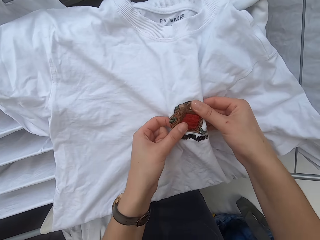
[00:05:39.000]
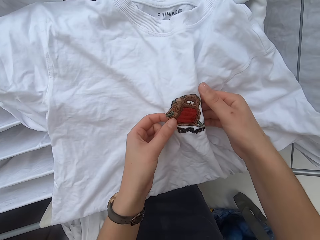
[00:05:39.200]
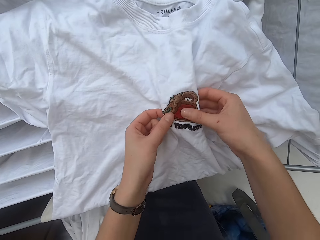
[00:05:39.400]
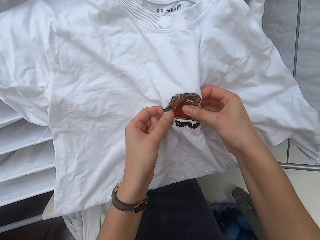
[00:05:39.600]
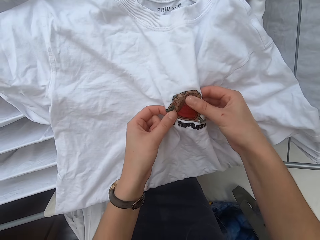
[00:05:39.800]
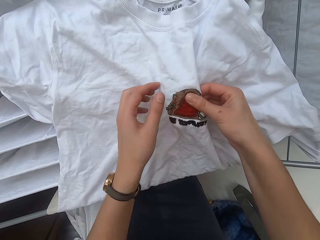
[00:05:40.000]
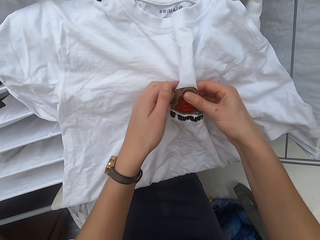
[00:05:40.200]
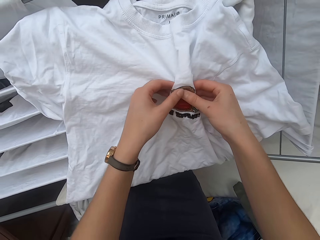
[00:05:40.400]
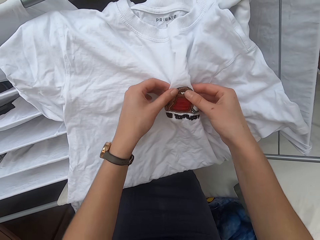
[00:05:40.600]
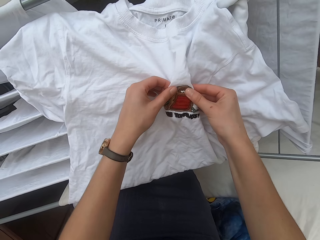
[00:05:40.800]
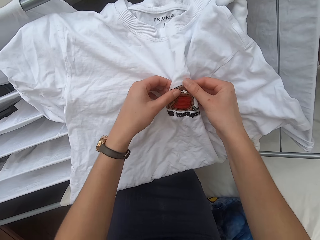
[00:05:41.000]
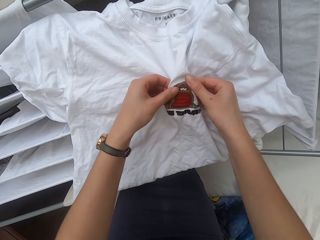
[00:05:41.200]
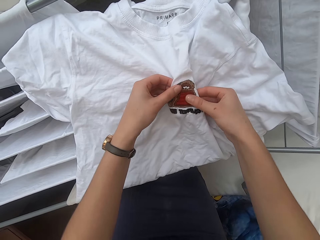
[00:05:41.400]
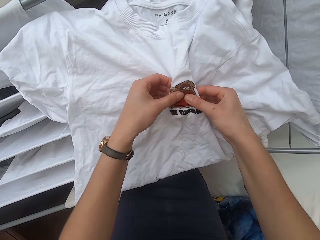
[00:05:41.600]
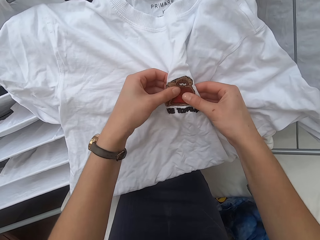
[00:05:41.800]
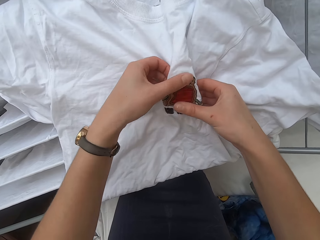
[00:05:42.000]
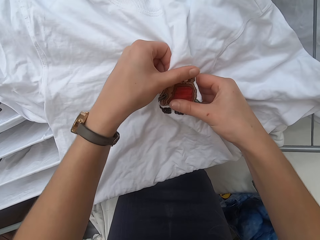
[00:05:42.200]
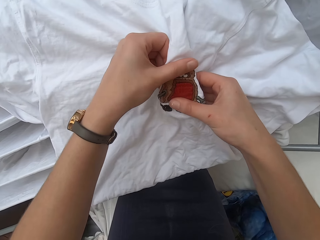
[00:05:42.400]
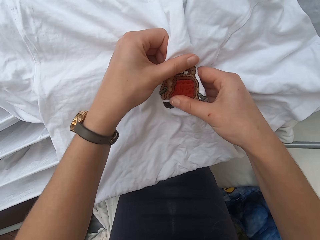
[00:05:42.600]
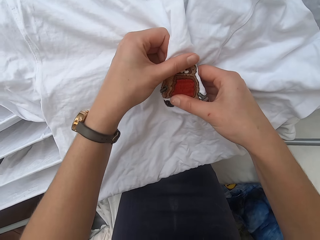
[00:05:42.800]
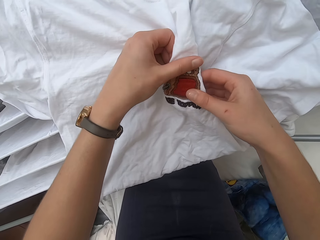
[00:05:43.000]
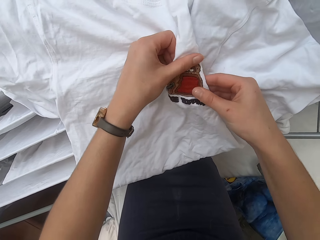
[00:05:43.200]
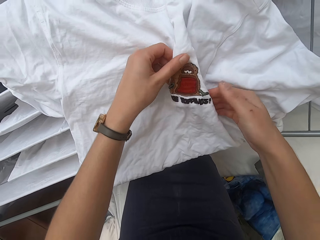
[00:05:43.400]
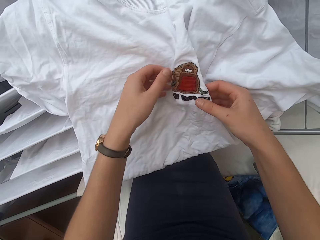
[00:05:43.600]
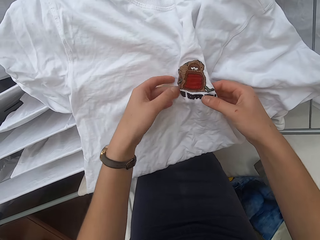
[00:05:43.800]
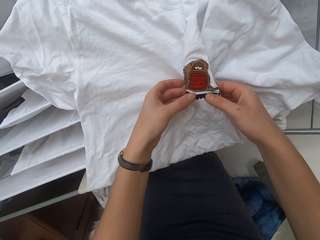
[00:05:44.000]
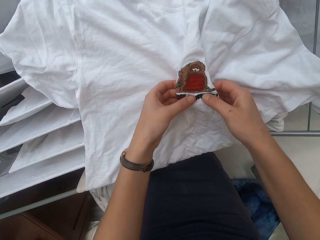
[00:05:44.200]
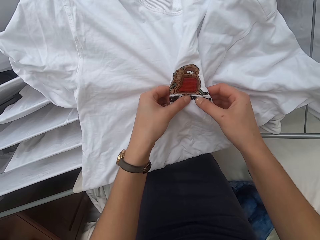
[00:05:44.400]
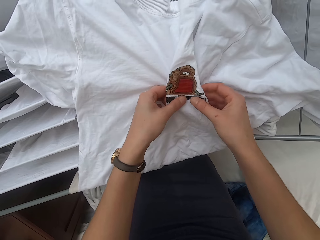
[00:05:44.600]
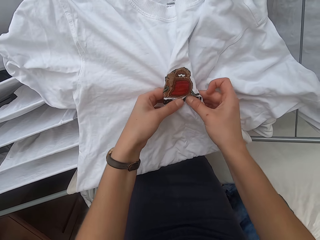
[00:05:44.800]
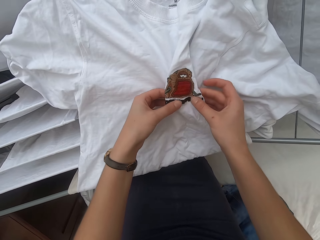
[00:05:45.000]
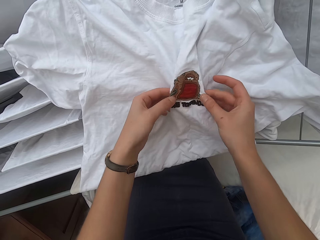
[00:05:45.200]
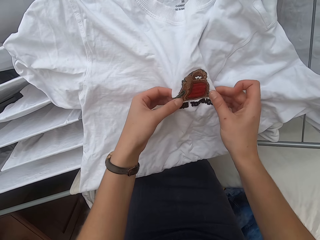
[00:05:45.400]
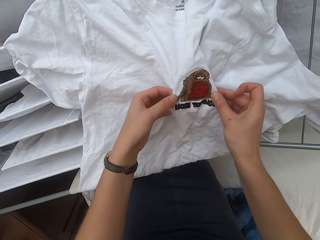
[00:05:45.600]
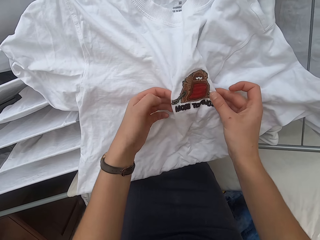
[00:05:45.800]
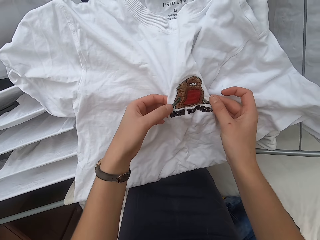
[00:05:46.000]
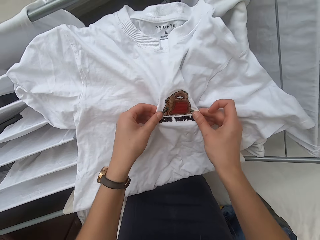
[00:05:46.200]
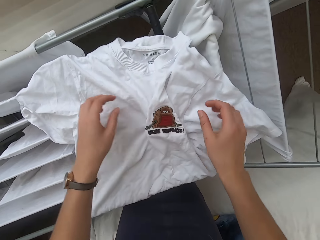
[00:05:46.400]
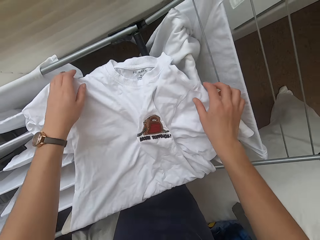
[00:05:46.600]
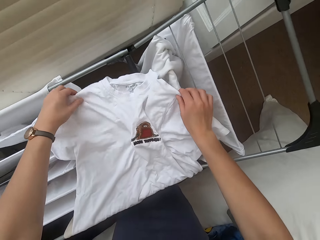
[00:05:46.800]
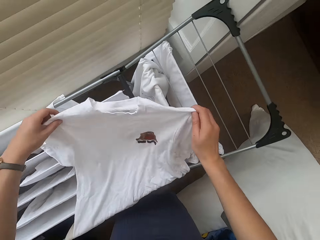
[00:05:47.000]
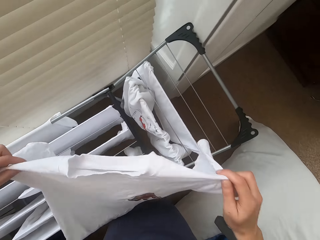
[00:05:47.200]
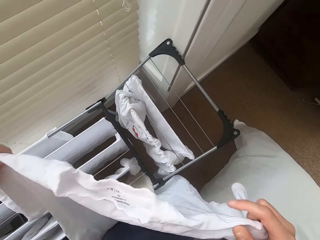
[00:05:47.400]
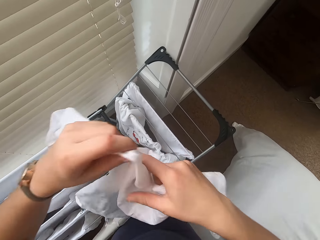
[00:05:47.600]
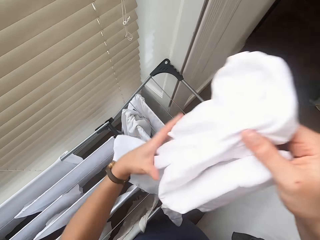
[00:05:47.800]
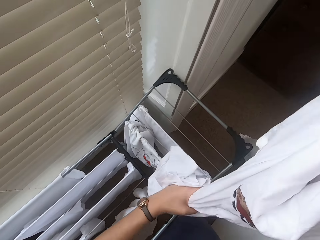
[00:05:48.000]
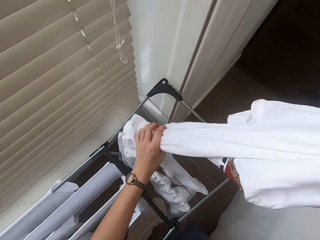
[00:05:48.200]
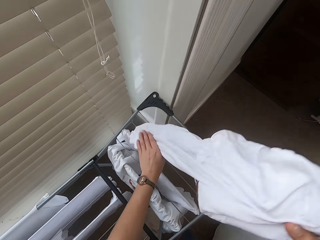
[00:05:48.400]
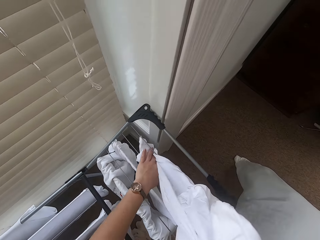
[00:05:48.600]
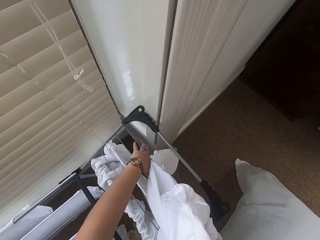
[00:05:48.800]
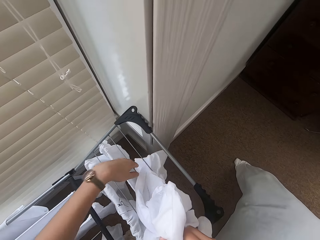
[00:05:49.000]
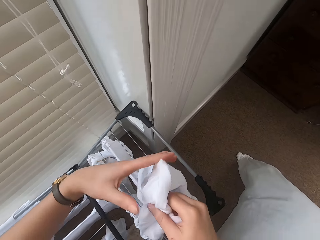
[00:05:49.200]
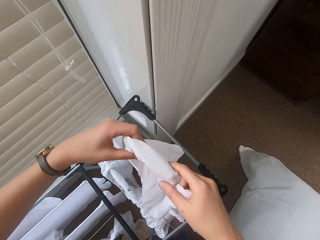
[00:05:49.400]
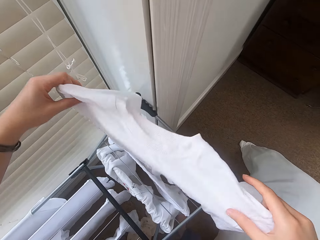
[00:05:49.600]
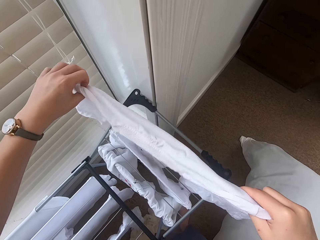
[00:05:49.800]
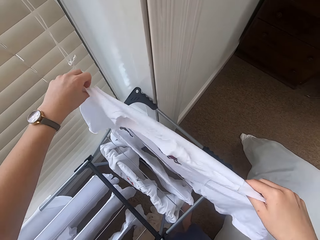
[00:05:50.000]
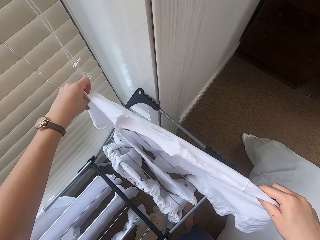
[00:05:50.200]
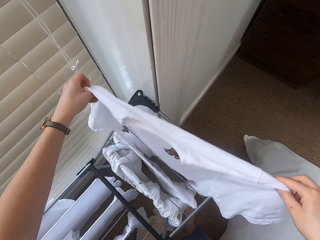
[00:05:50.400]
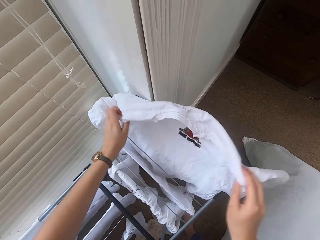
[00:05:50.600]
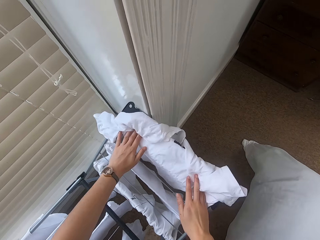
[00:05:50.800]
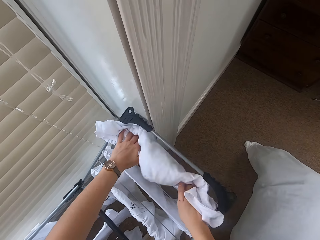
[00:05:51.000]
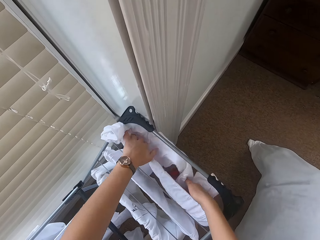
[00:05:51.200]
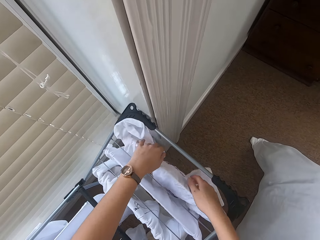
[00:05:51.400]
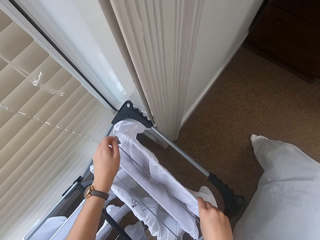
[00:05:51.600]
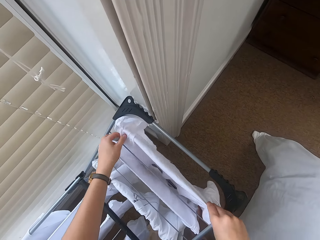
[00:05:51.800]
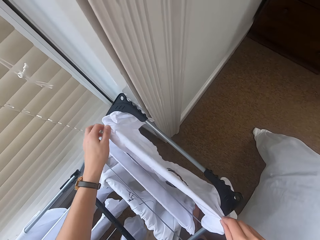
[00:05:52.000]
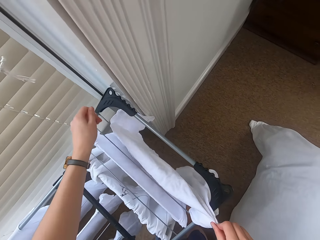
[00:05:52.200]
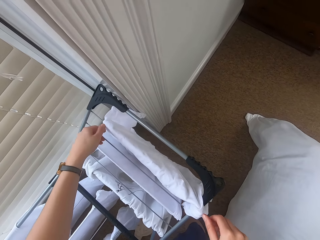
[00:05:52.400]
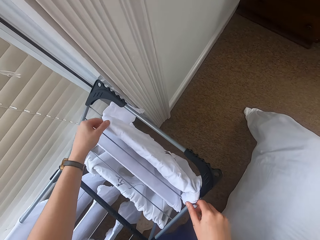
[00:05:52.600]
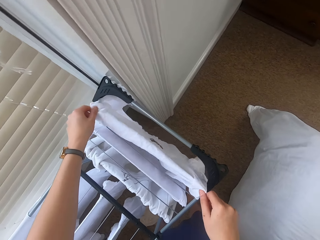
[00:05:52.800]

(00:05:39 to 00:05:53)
The camera wearer puts the cloth in the cloth rack.

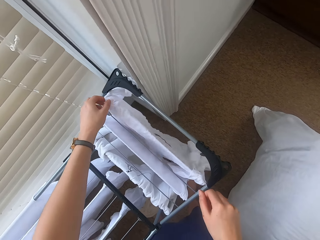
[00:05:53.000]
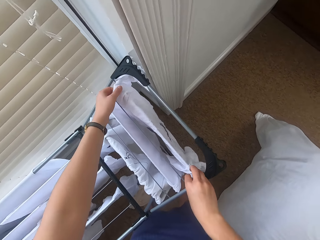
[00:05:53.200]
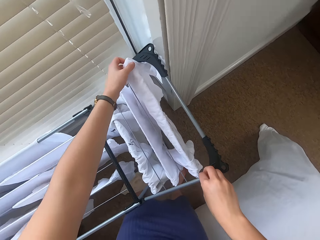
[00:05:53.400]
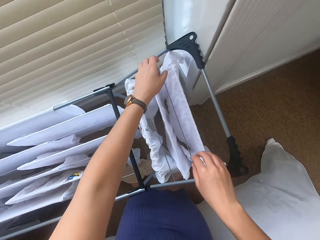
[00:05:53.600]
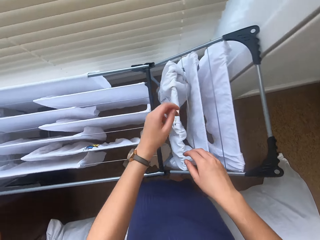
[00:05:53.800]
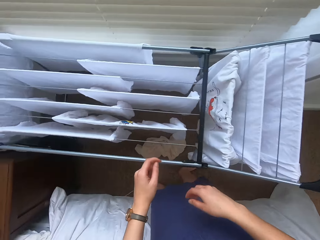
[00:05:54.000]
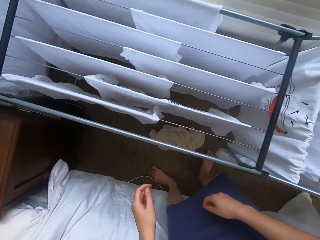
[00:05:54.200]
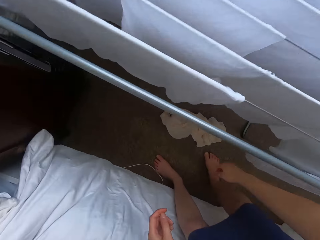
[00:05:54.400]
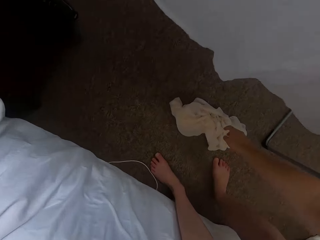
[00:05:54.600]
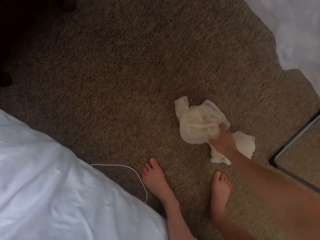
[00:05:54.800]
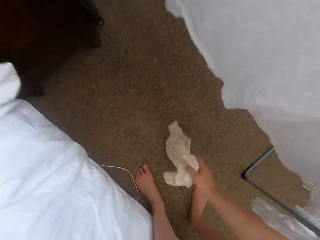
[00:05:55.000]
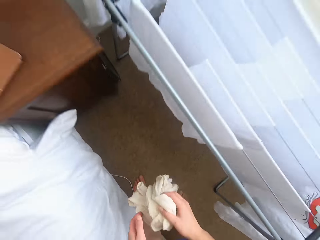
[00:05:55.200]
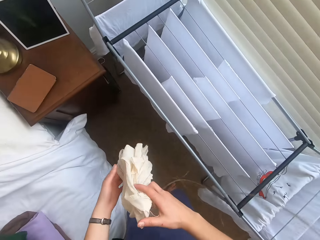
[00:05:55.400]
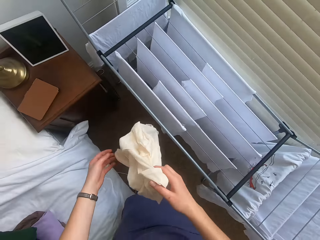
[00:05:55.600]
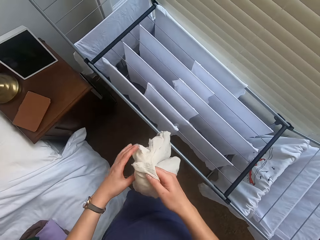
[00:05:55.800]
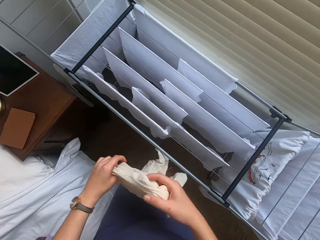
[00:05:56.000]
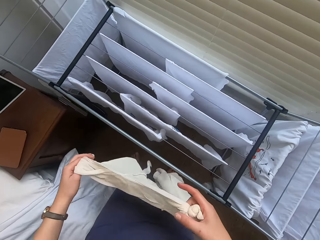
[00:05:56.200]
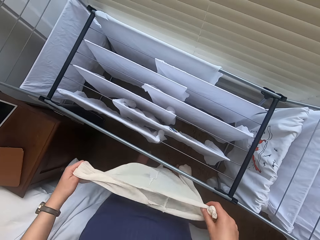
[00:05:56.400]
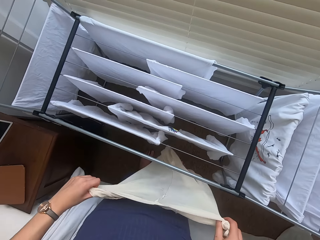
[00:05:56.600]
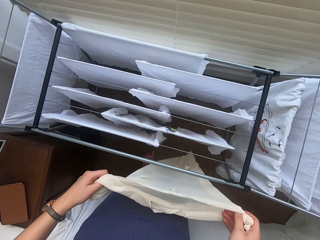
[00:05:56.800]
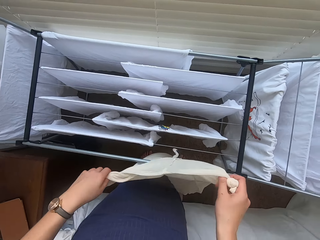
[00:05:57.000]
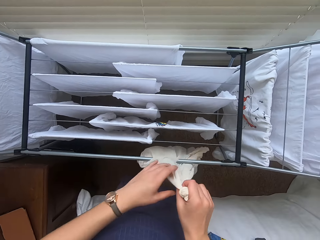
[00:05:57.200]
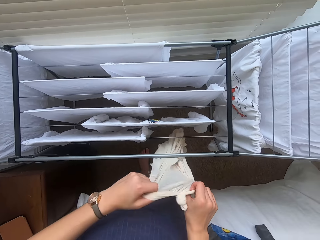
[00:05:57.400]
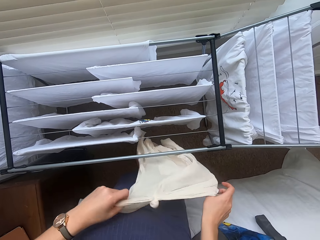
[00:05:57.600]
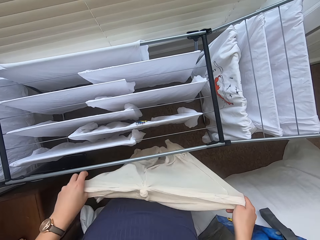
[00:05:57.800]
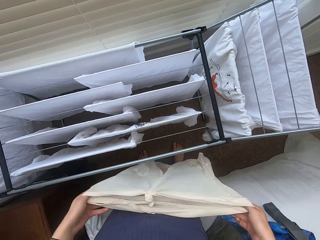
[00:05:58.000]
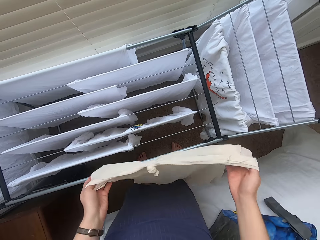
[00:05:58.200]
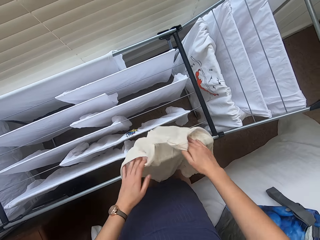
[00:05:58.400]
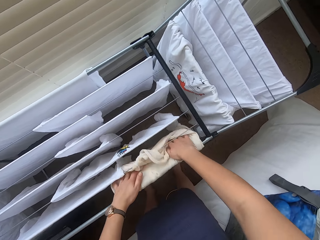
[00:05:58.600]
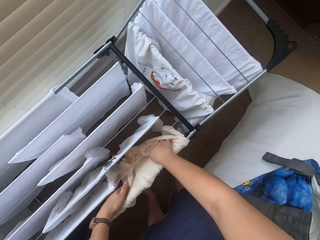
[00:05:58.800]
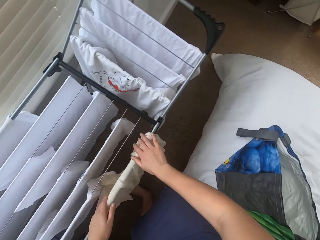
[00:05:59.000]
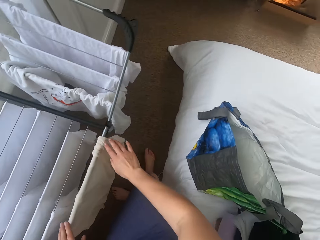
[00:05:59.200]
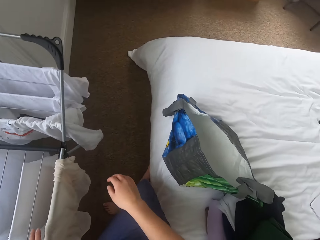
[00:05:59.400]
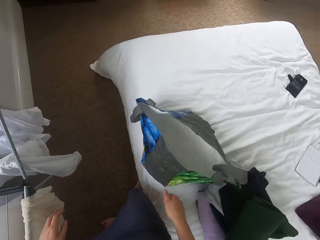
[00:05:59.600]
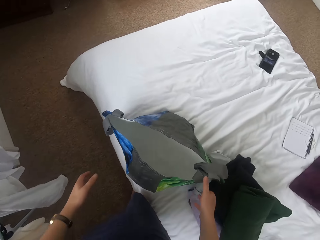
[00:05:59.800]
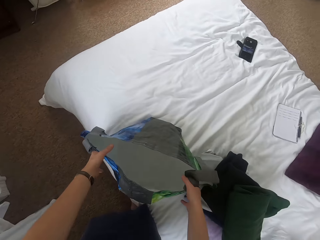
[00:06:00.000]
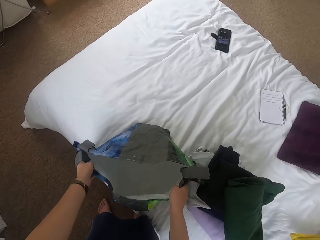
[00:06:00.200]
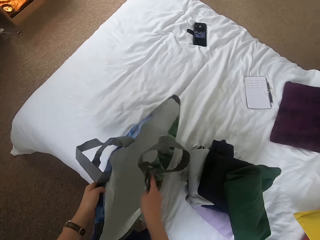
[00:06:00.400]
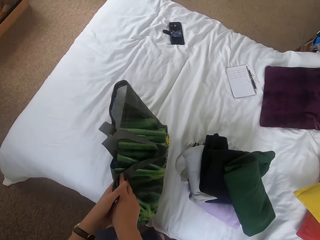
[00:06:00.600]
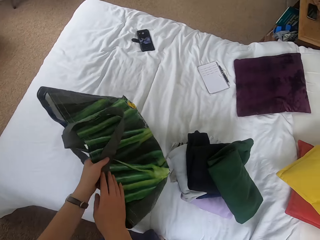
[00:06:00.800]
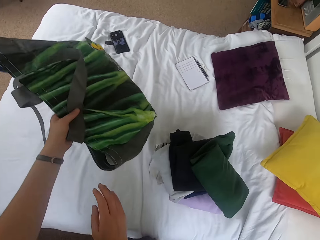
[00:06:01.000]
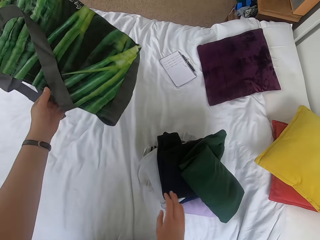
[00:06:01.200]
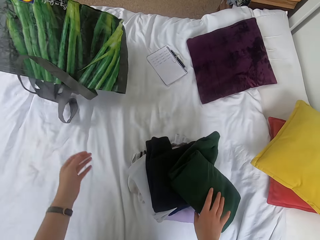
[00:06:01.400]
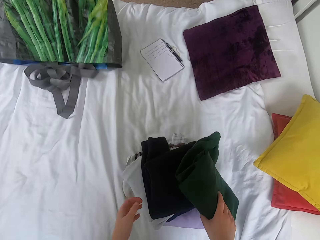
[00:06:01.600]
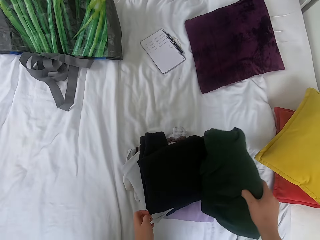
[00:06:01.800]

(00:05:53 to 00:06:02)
The camera wearer picks the cloth. They put the cloth in the cloth rack. They put the bag aside. They pick a paper.
